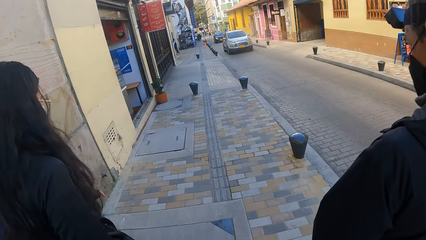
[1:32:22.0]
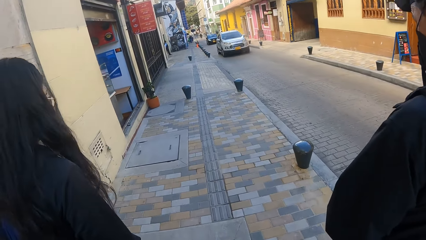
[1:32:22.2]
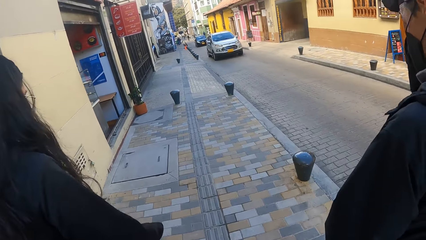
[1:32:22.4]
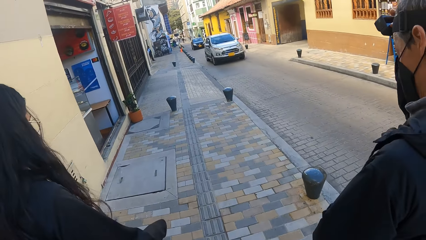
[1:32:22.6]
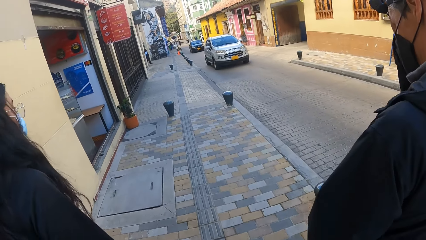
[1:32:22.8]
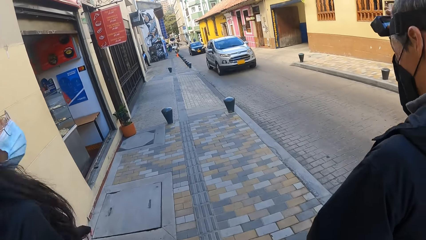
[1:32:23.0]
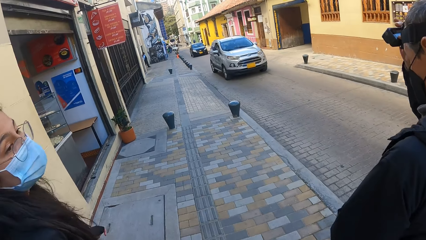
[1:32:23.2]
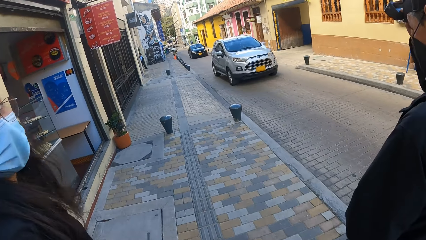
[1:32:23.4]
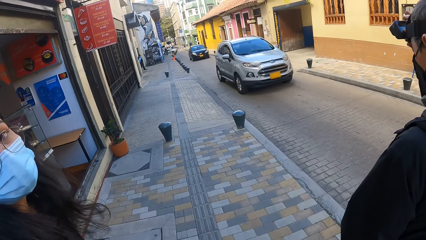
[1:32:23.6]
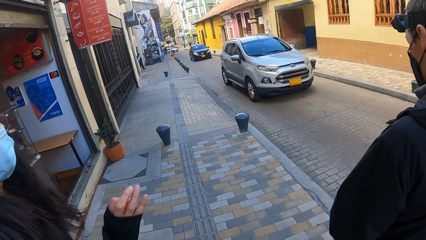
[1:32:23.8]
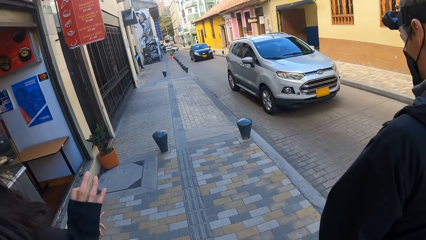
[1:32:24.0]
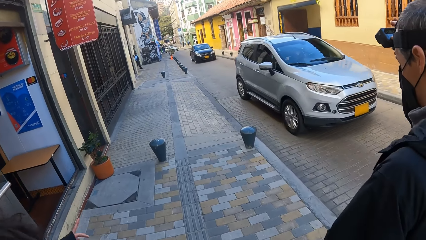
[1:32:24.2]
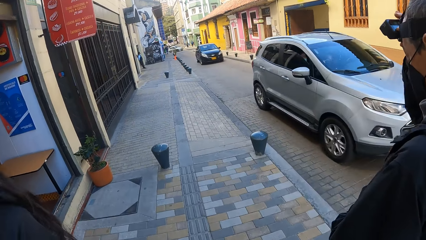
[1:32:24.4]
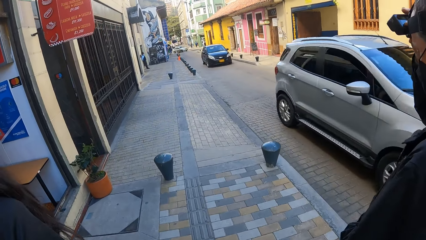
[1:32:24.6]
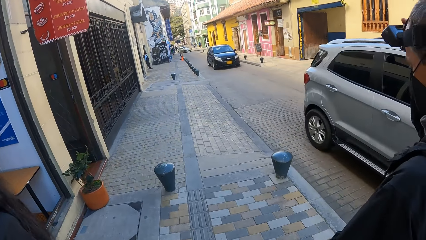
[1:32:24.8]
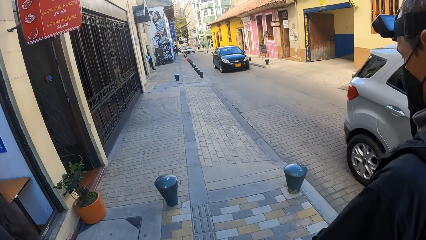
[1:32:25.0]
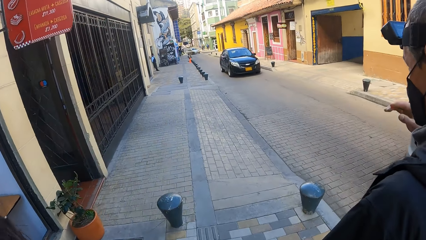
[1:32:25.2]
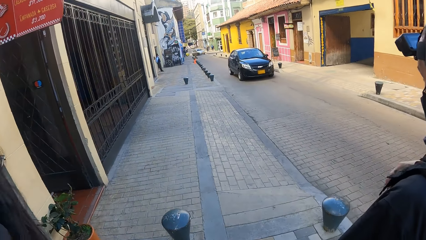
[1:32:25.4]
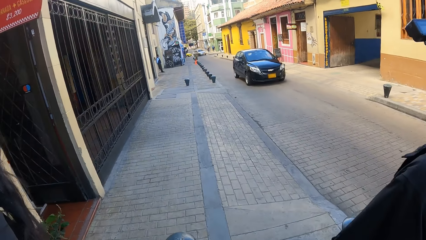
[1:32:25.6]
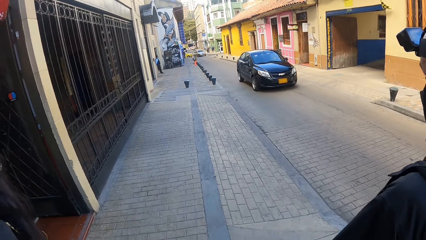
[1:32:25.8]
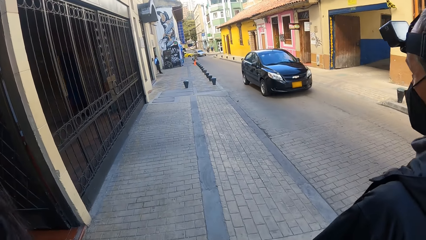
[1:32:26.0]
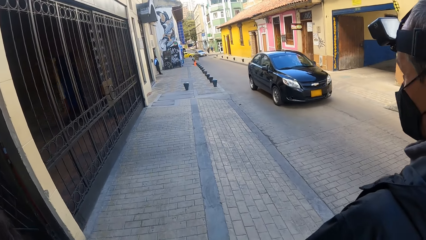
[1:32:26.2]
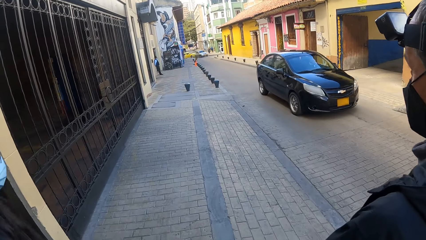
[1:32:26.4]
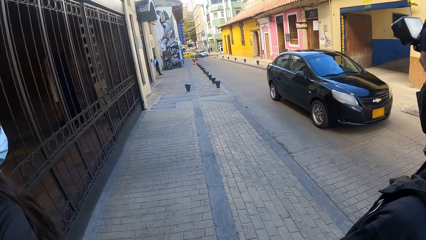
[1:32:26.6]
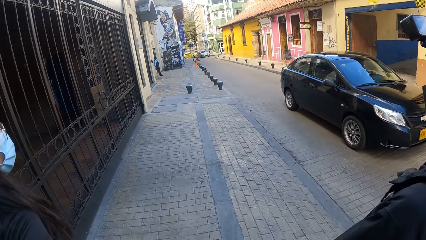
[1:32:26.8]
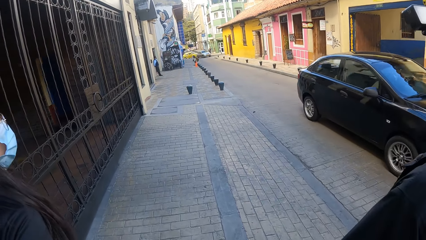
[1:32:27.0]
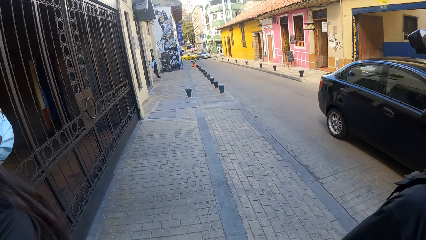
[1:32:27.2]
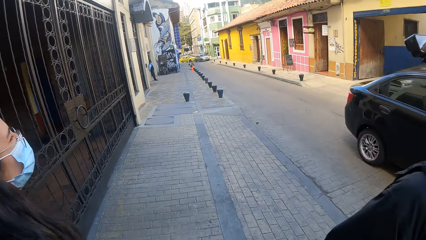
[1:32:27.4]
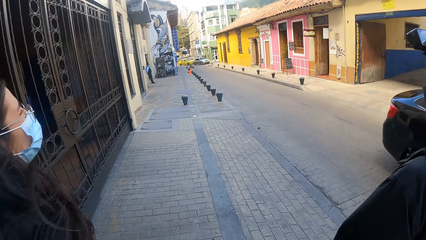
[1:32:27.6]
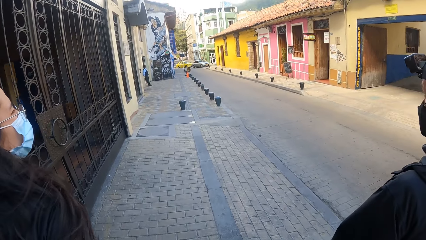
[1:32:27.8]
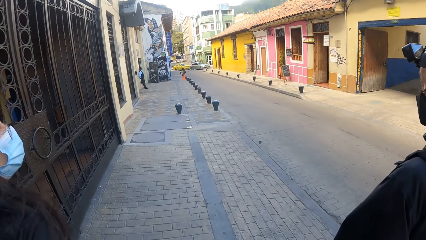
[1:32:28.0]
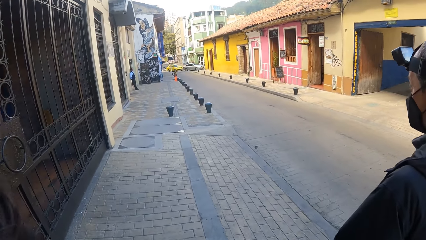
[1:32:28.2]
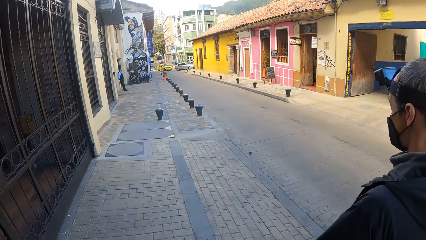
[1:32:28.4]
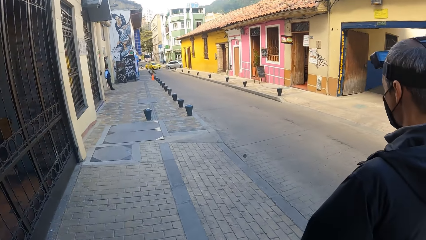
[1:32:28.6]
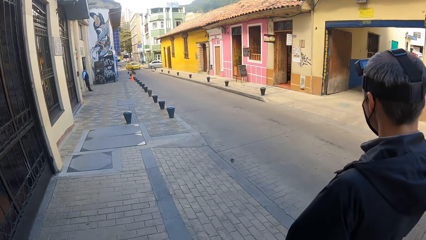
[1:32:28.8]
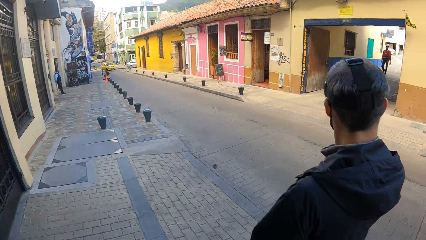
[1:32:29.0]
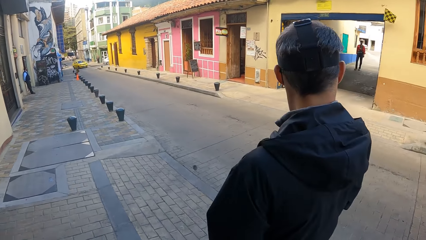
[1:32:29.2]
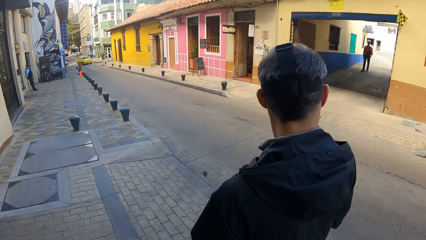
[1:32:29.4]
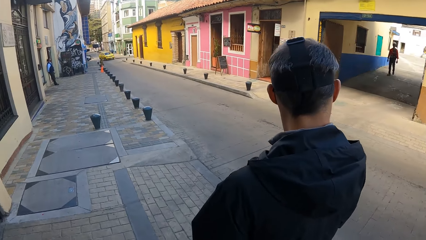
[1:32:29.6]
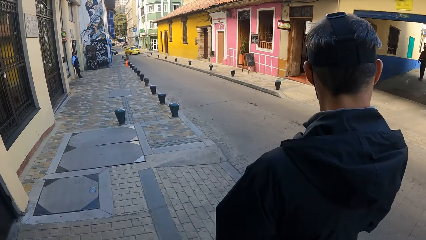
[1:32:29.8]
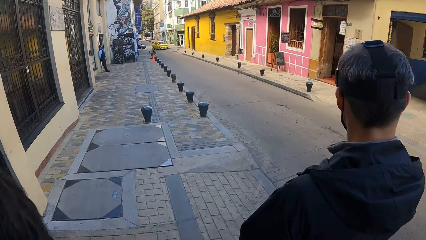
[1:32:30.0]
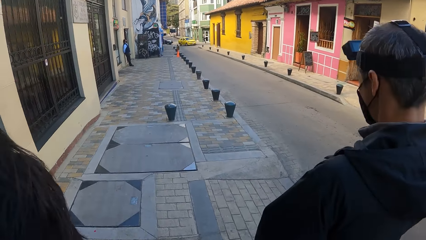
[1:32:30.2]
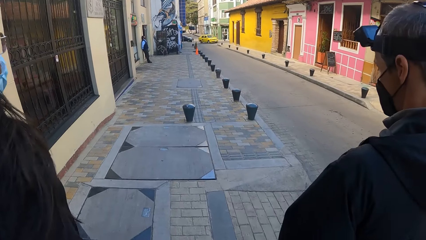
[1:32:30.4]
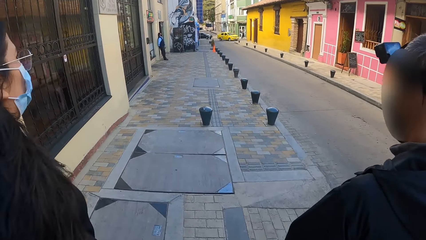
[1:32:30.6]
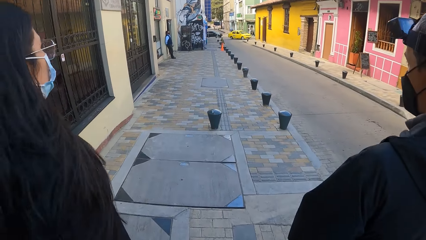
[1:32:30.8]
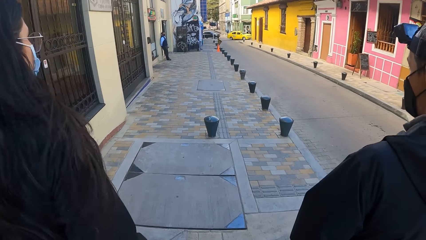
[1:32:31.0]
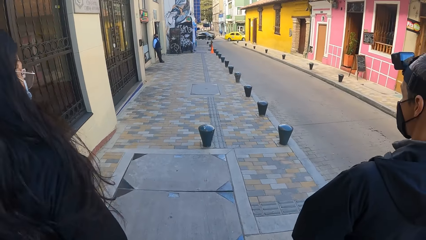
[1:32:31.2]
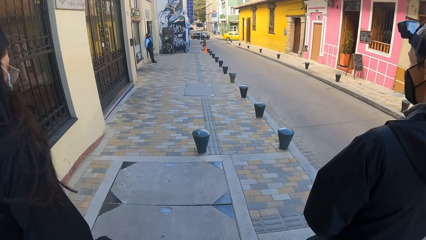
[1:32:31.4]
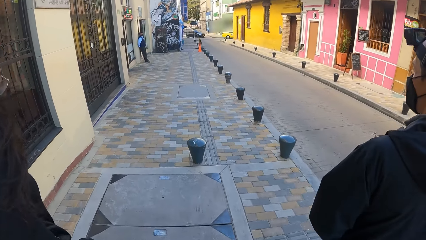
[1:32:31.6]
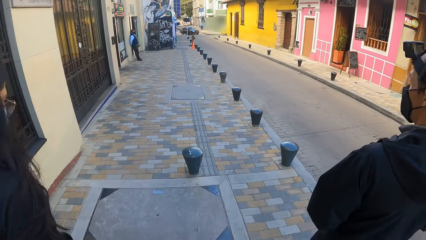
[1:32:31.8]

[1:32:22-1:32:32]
The woman gesticulates with her right hand. A silver car drives past the man, the woman and the camera wearer. A black car drives past the man, the woman and the camera wearer.

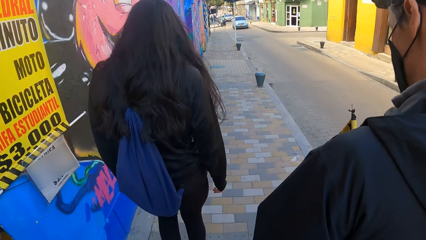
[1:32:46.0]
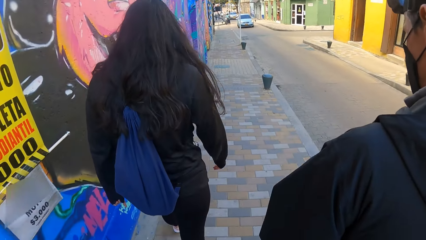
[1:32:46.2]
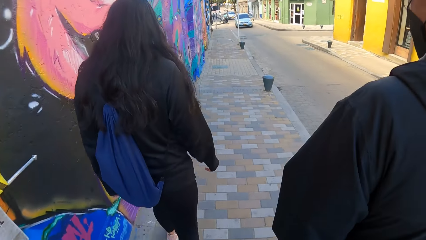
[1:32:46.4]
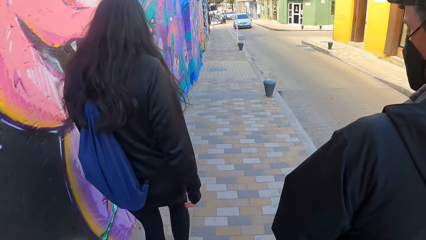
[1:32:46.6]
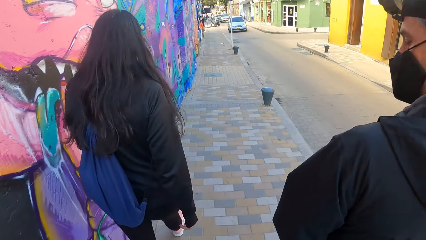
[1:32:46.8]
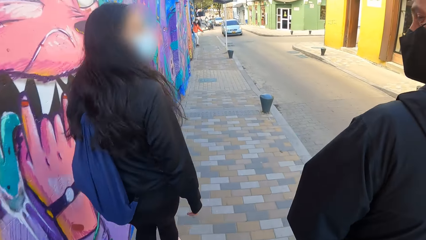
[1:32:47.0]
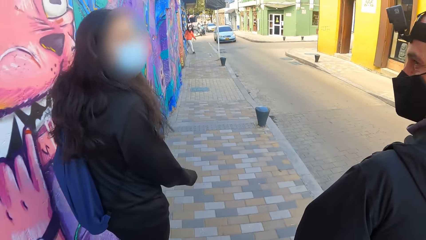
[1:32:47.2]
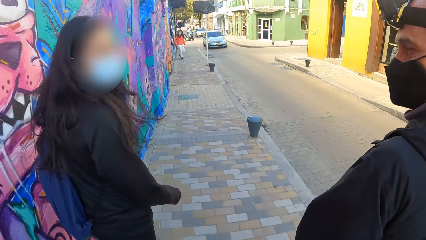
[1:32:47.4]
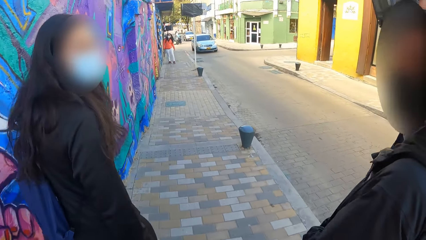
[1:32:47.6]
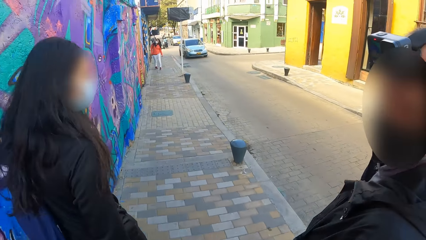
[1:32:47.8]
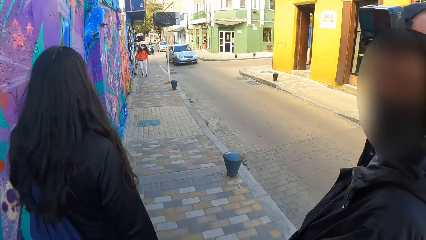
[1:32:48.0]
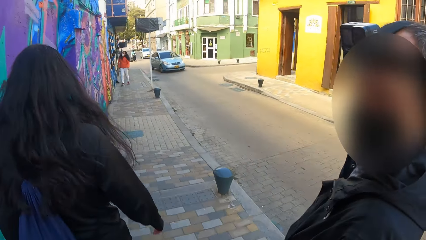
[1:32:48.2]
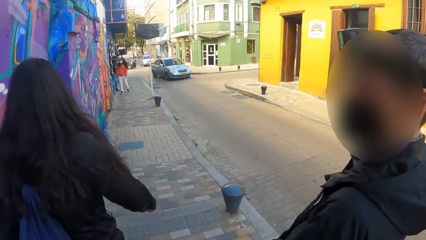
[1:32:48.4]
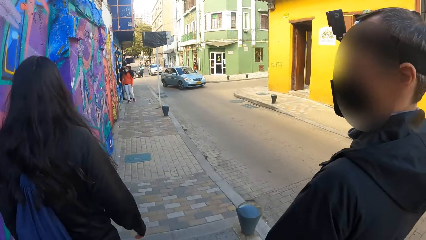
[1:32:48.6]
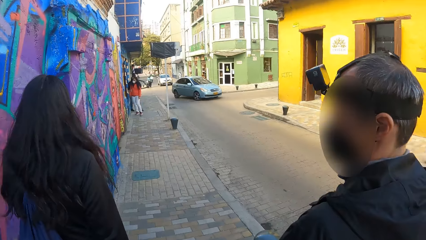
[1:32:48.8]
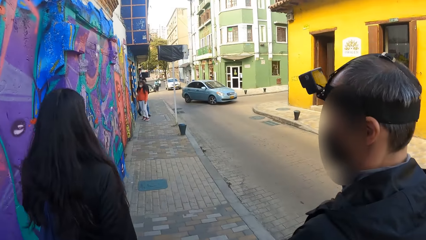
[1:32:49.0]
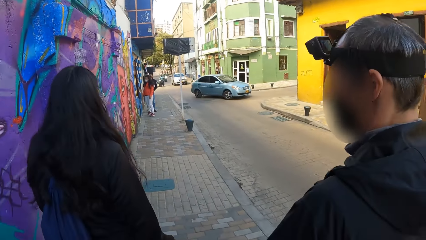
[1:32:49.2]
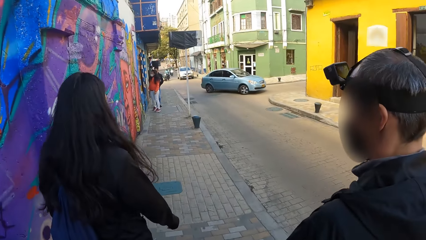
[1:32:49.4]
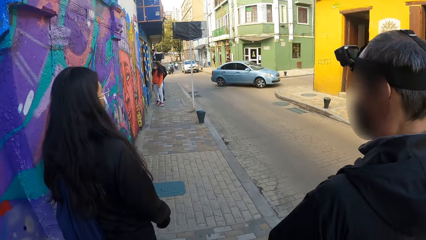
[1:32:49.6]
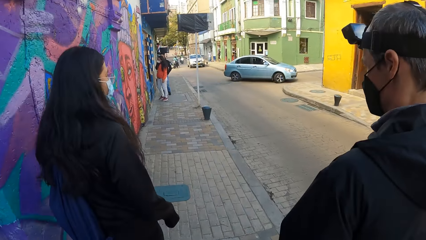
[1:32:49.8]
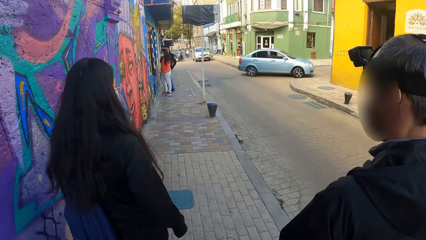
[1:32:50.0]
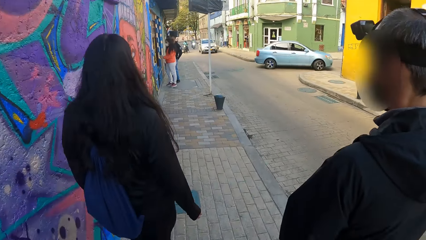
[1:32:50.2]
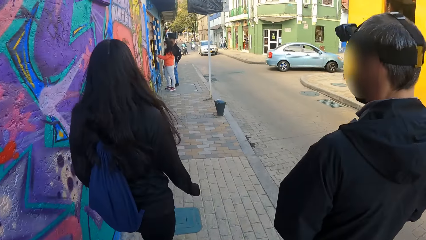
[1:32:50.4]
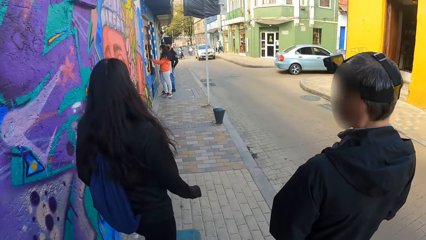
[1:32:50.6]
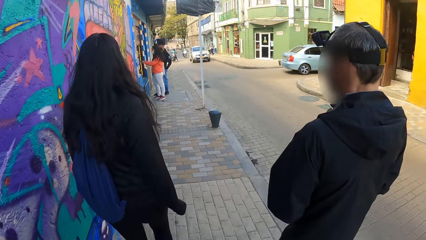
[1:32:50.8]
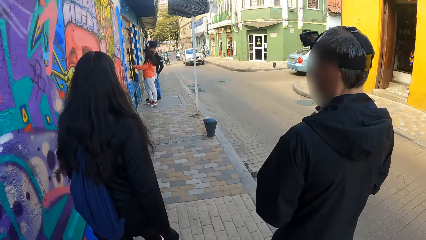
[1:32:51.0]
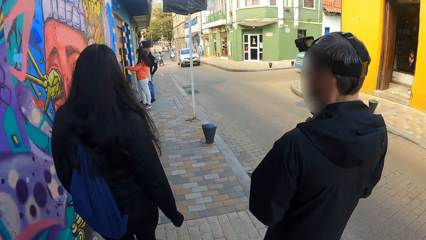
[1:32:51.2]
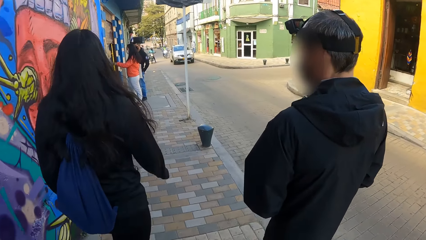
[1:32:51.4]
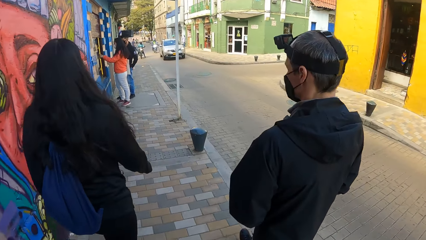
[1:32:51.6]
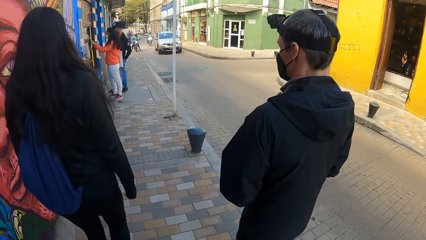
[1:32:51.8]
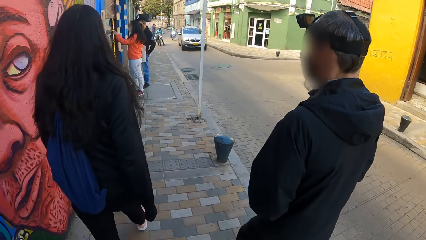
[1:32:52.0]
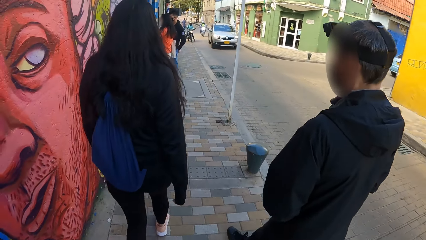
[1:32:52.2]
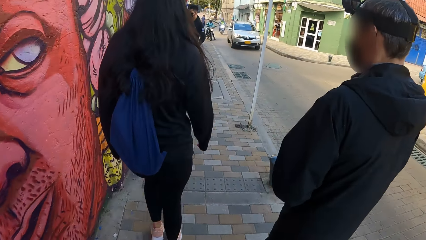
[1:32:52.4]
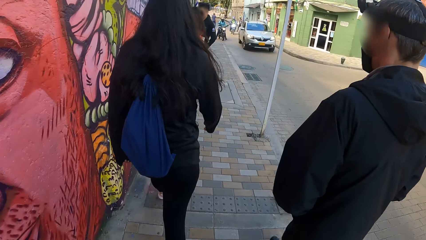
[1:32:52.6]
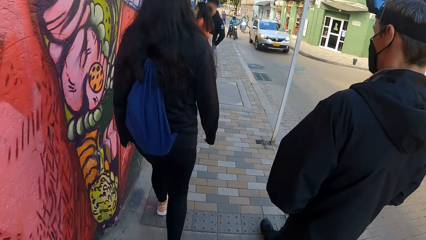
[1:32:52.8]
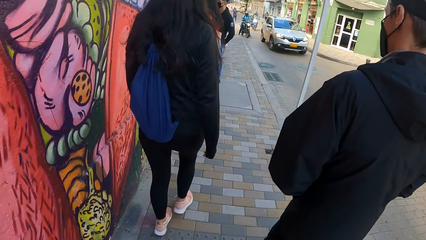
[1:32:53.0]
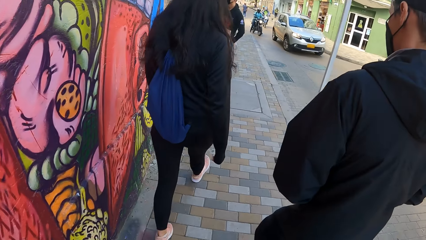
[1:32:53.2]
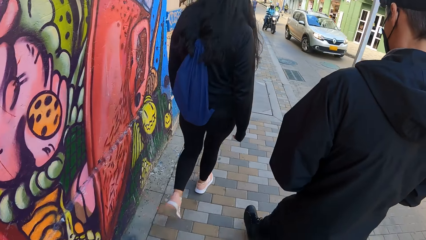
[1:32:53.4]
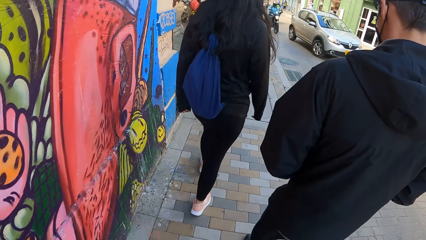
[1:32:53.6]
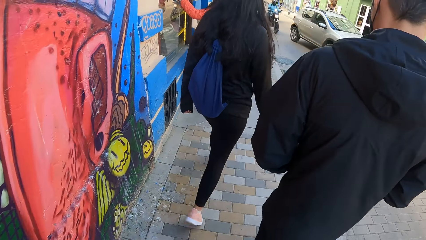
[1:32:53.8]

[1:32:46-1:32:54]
A woman turns her head. A man turns his head. The camera wearer walks on the pavement.
